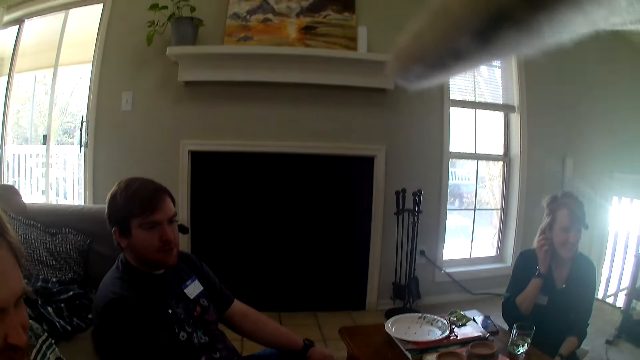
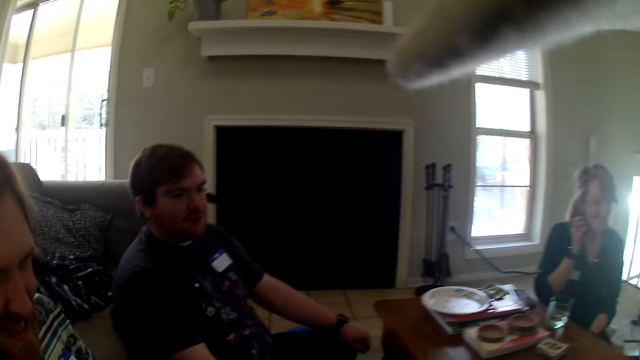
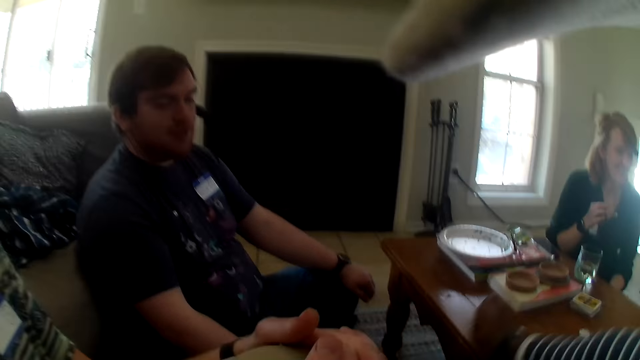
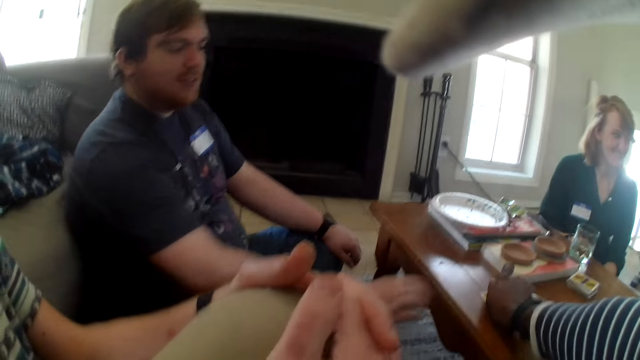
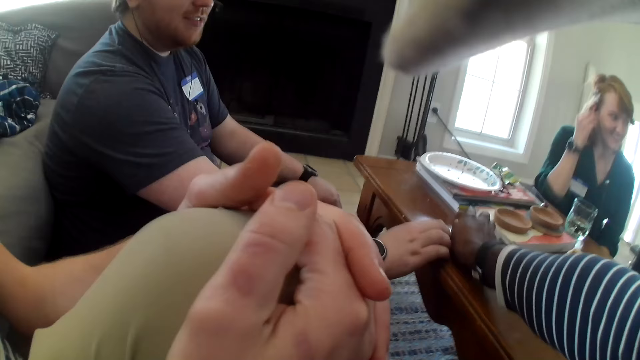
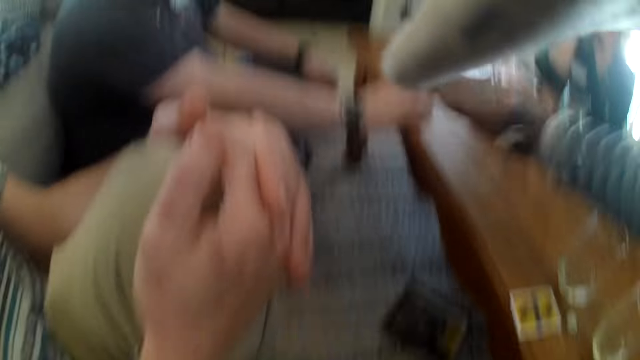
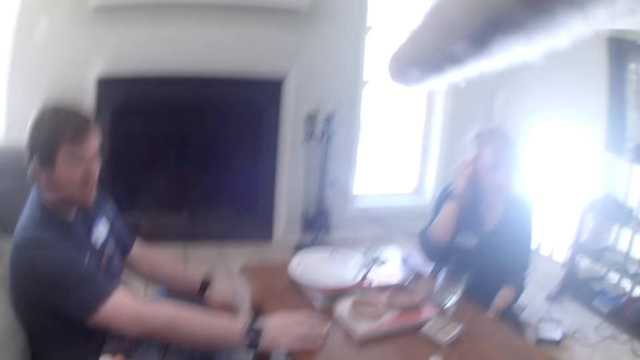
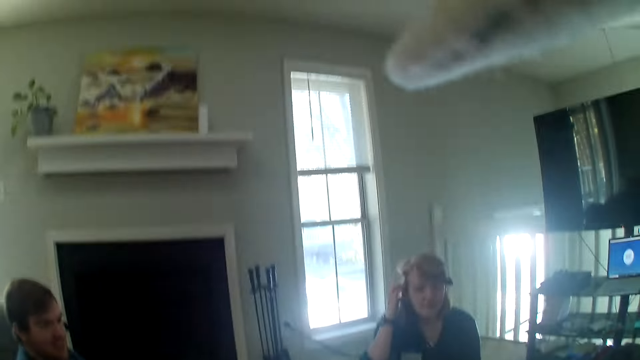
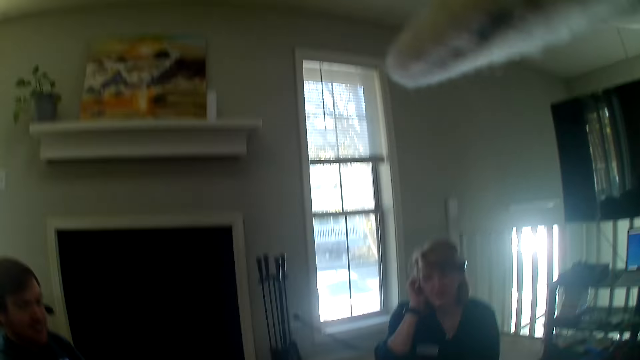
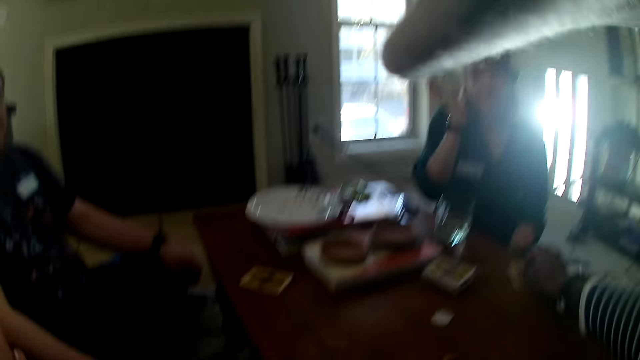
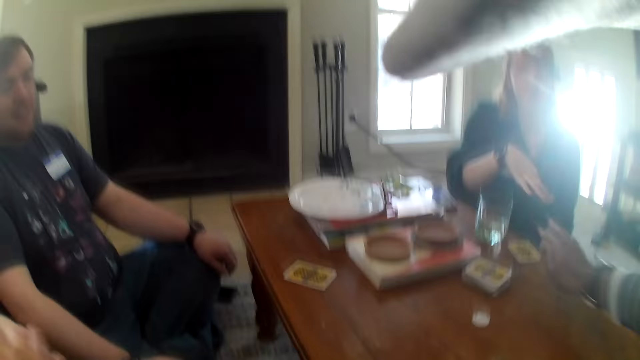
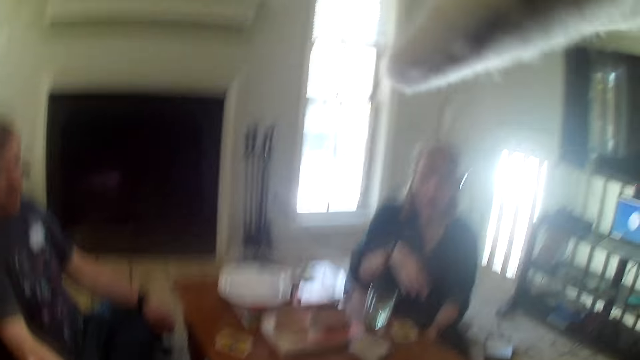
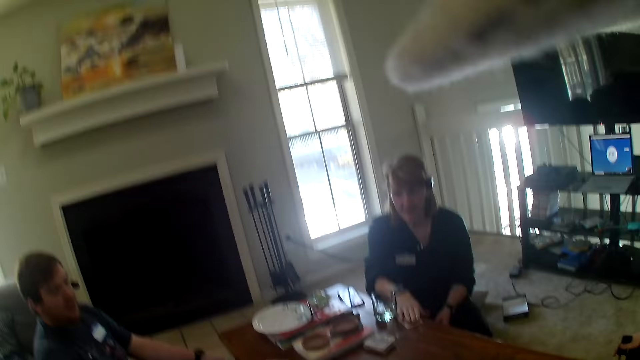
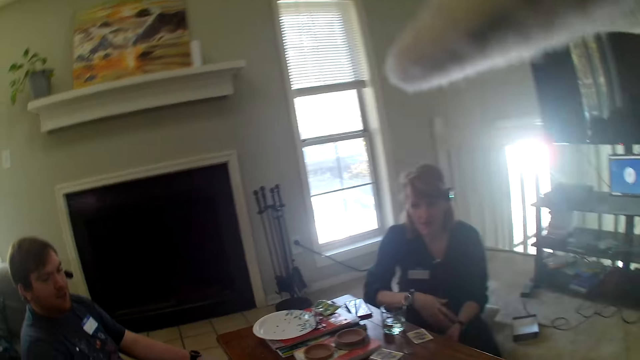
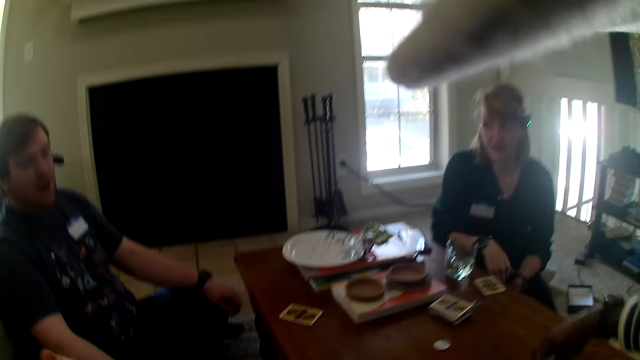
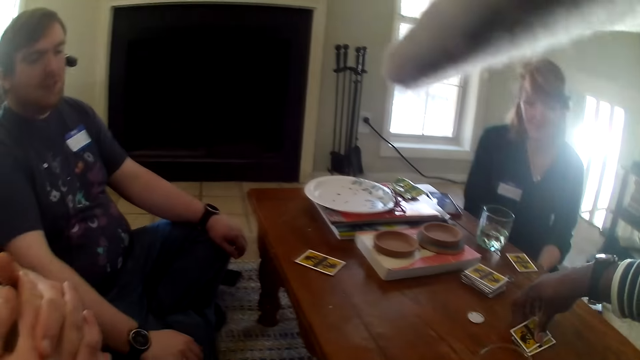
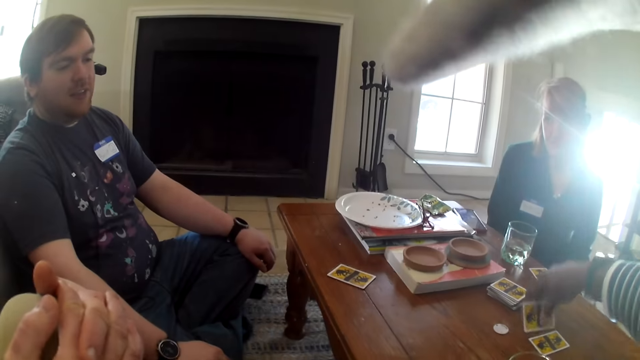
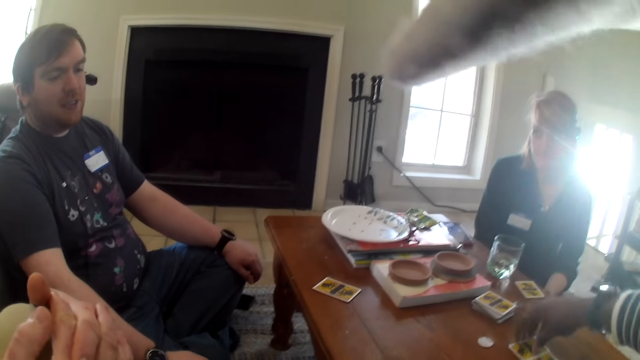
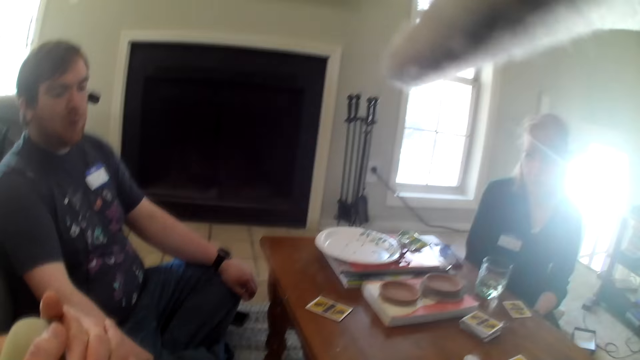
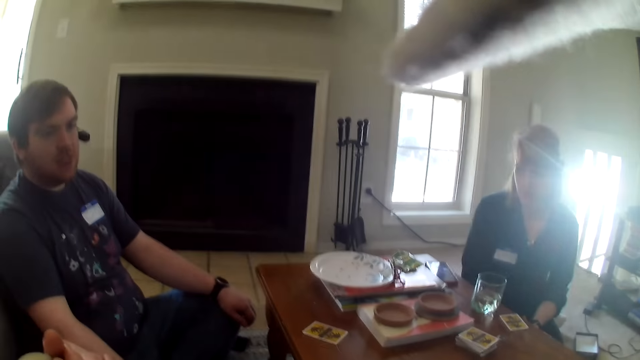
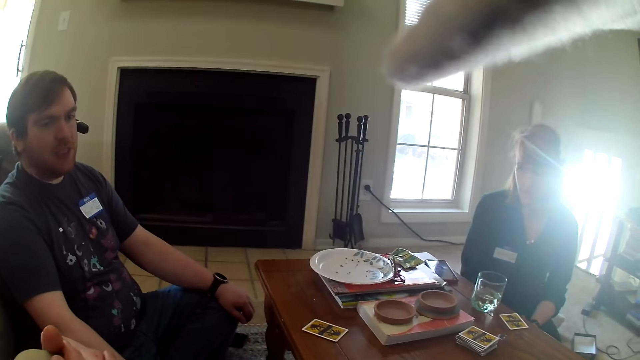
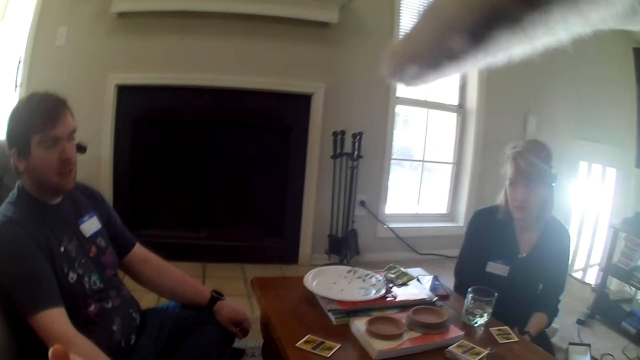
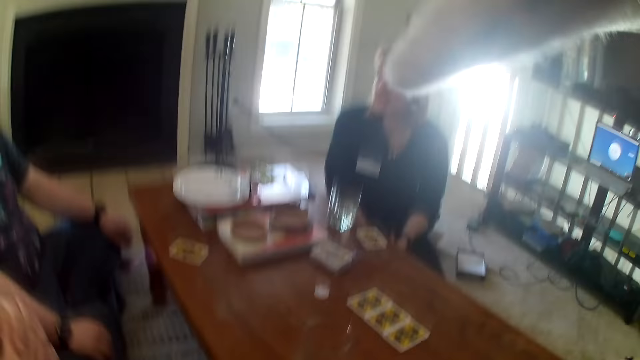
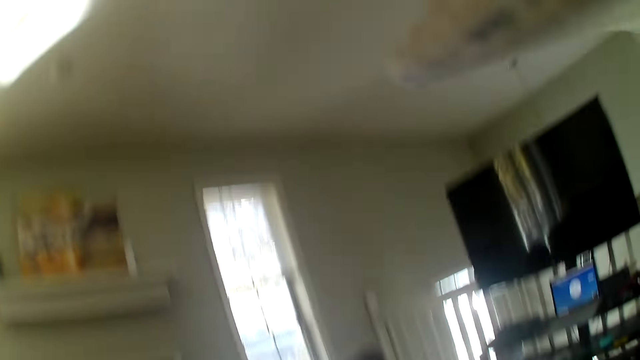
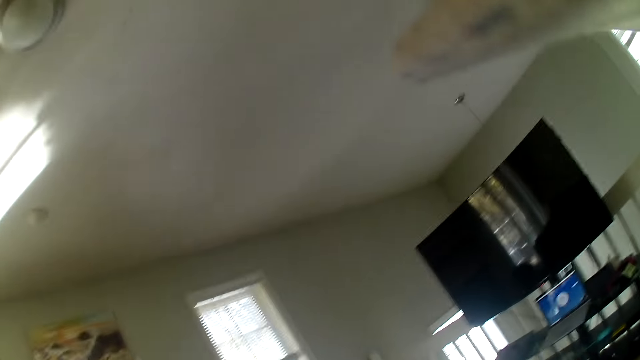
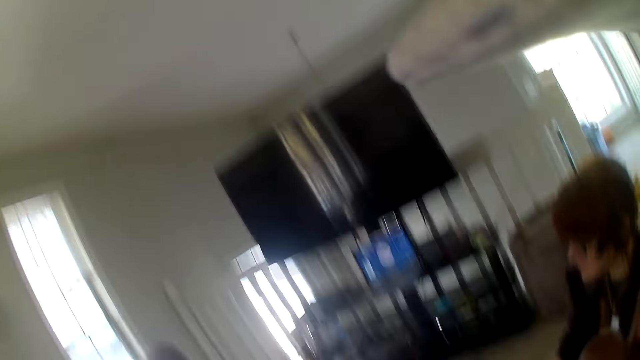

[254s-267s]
The camera wearer looks around. They hand a man a card. They move the card on the table. A woman talks to the others and the camera wearer. The camera wearer hands the woman a card. They move the card on the table. The woman talks to the others and the camera wearer. The camera wearer places the cards on the table. The man talks to the others and the camera wearer.

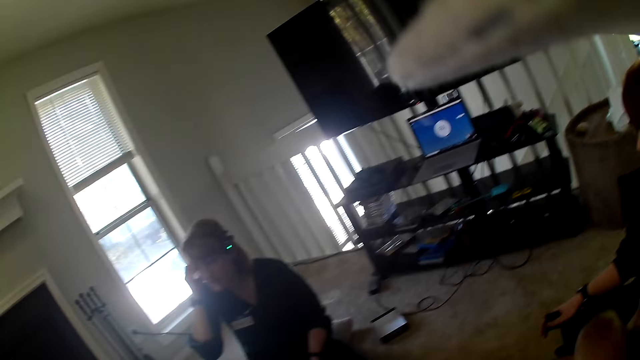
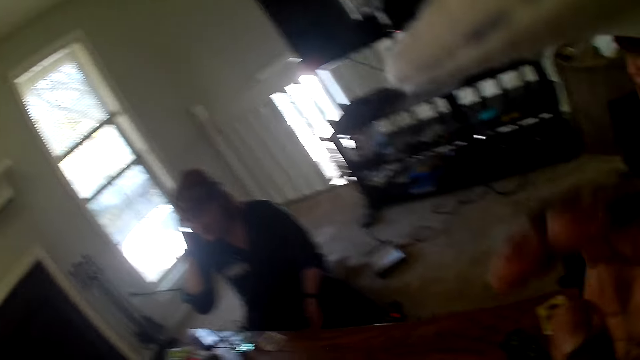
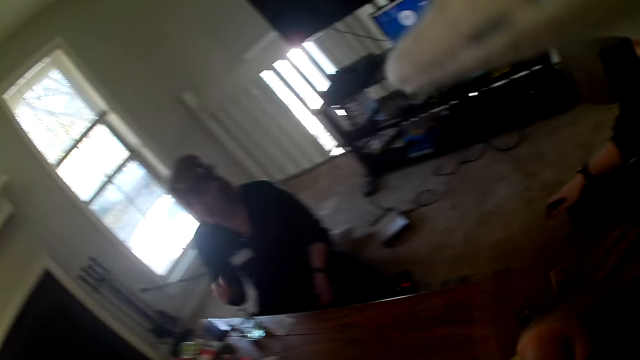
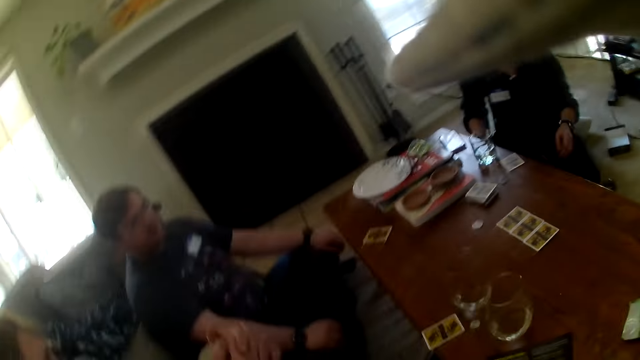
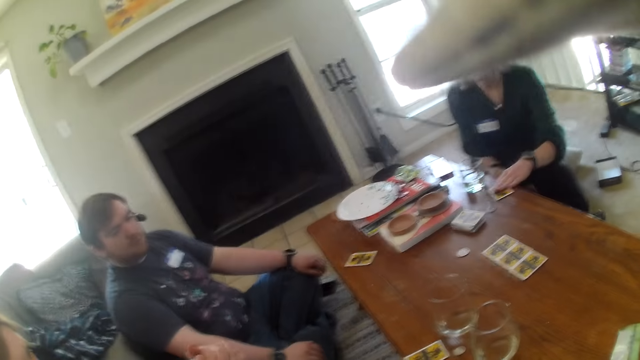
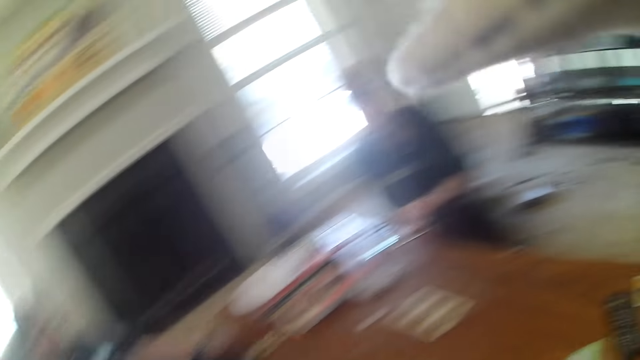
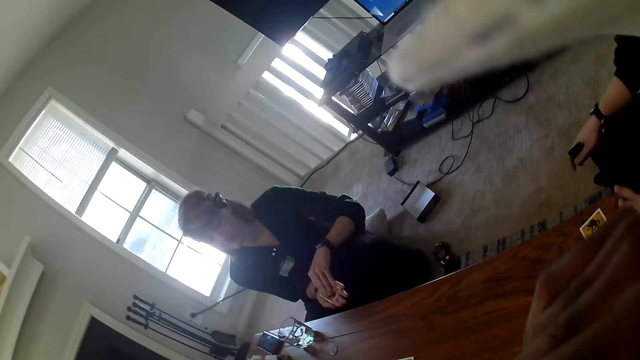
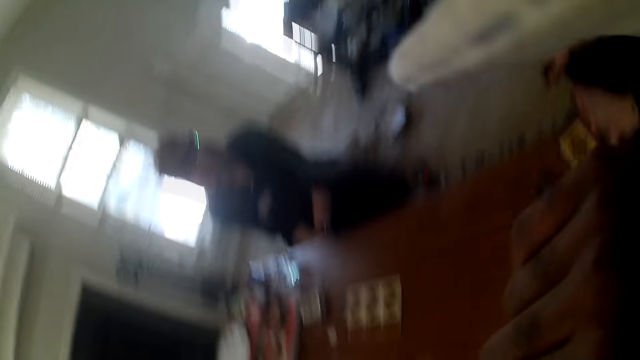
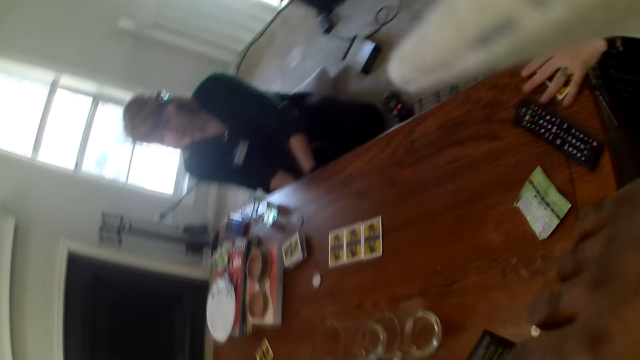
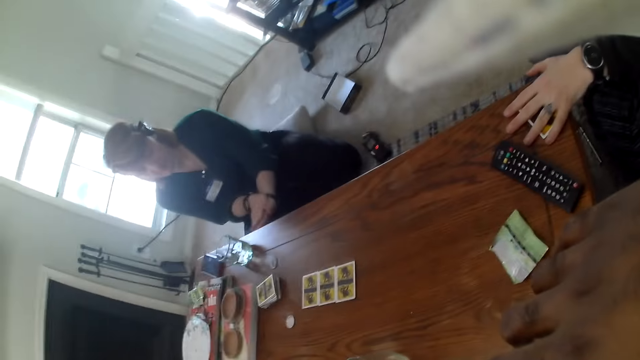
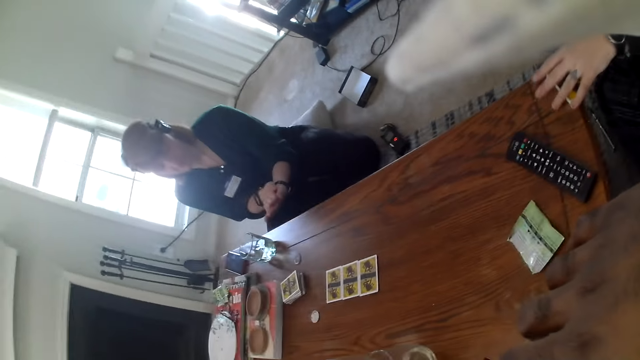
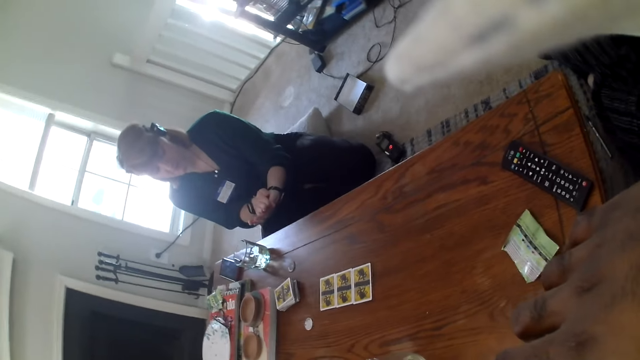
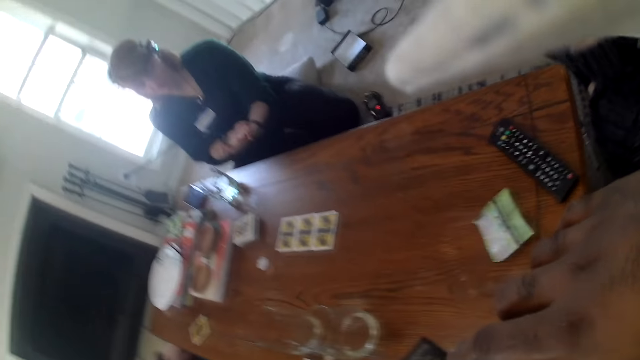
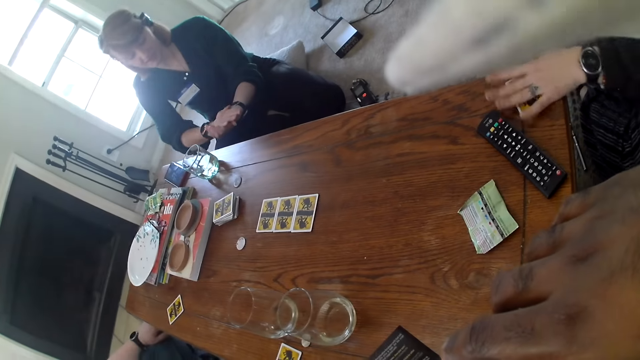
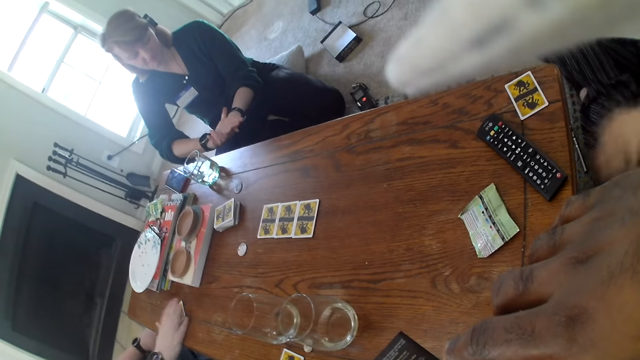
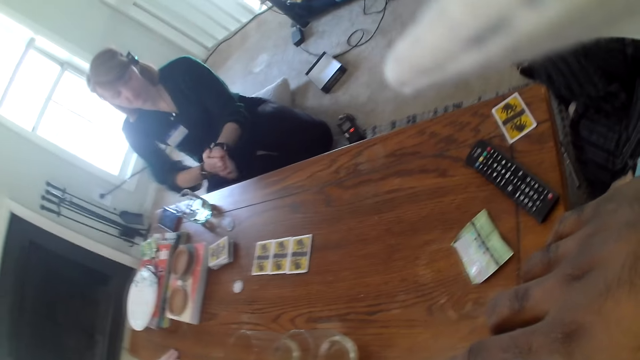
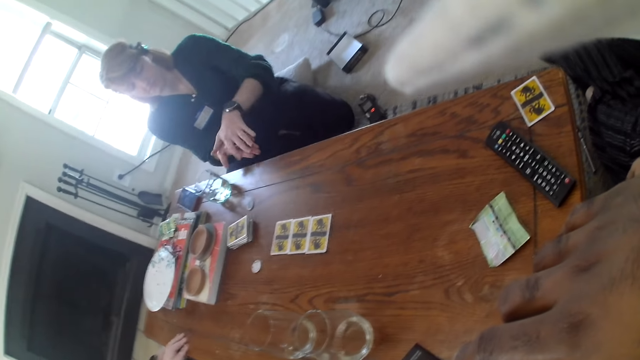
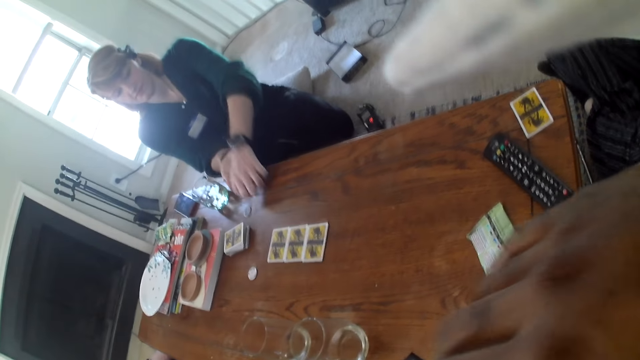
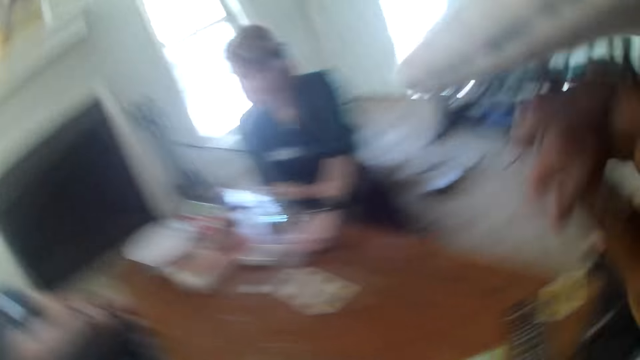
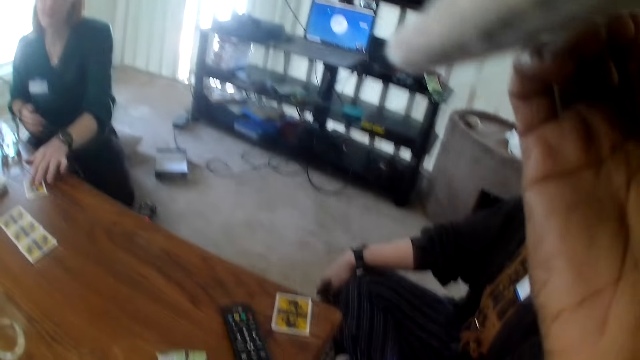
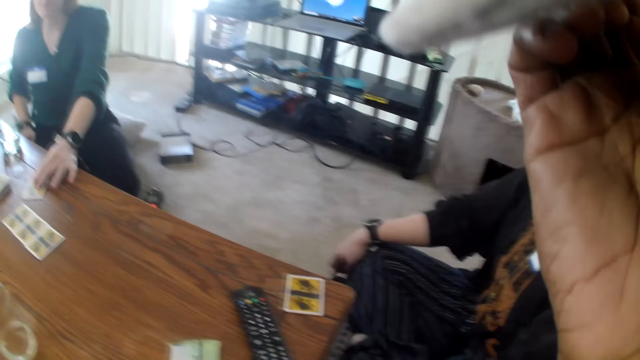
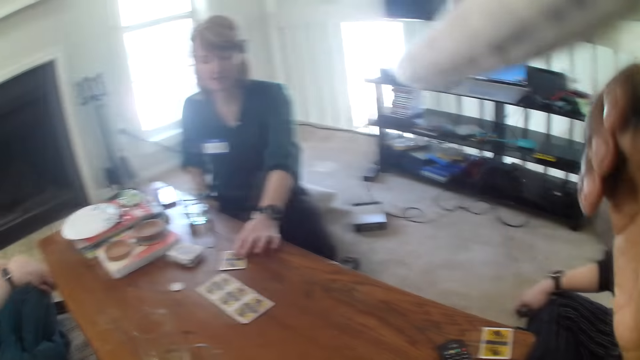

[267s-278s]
A person picks up the card from the table. A woman picks up the card from the table. A man talks to the others and the camera wearer. The woman places the card on the table. Another woman turns the cards and places the cards on the table. The other woman talks to the others and the camera wearer.
